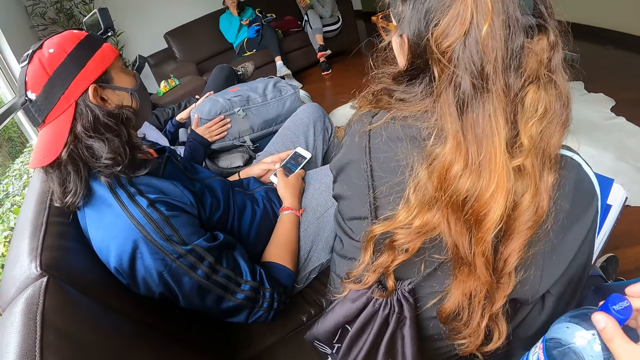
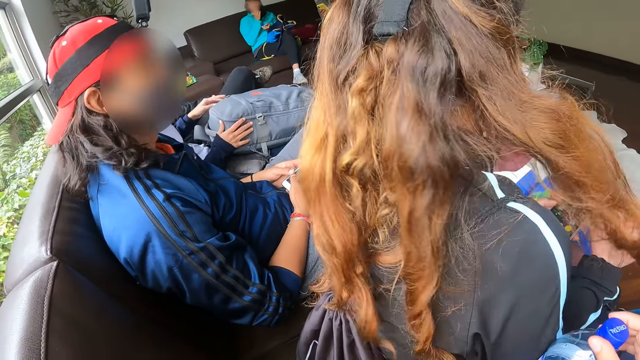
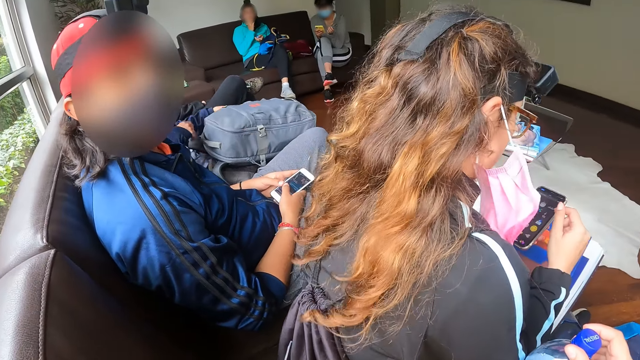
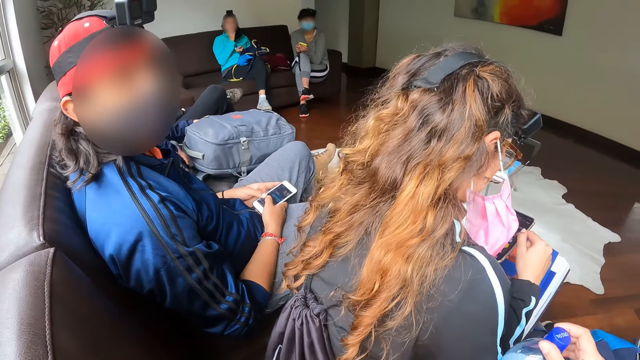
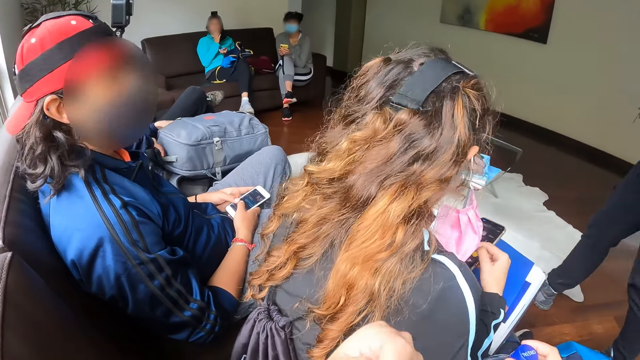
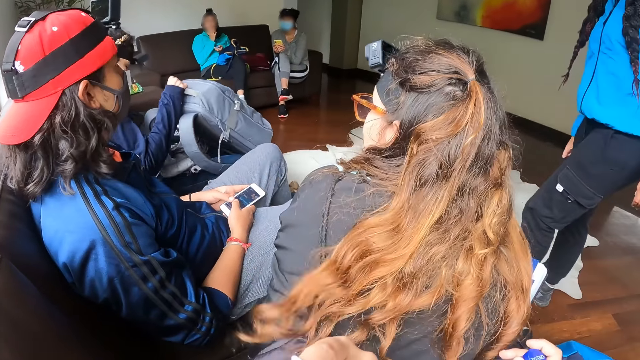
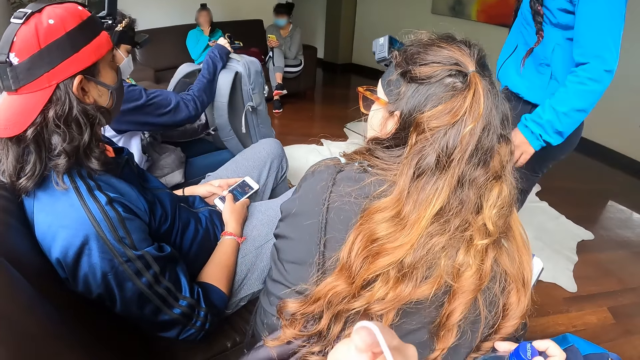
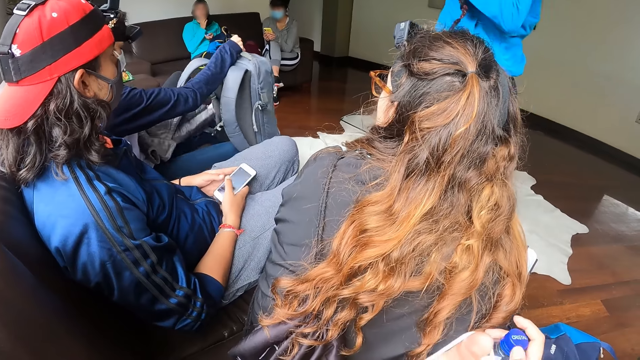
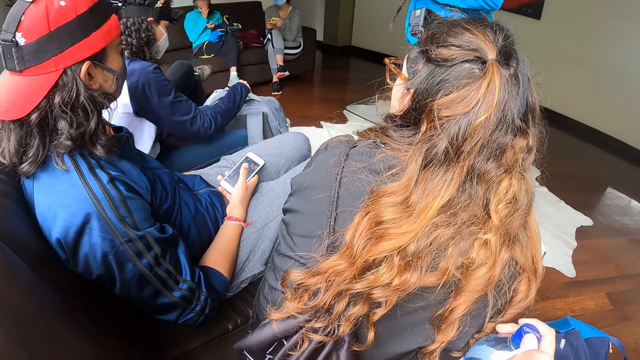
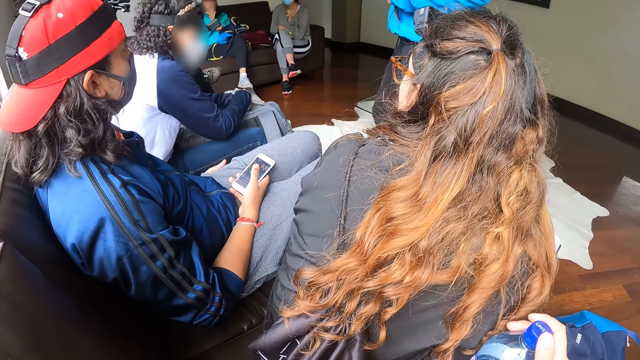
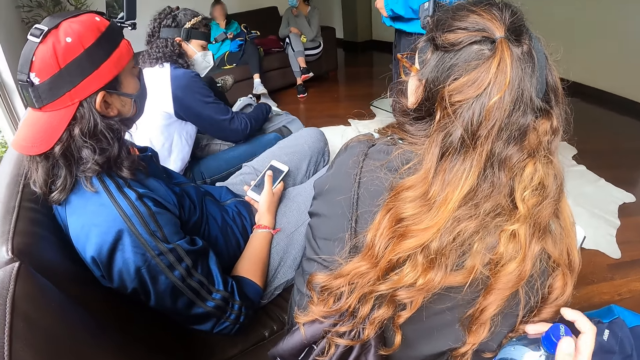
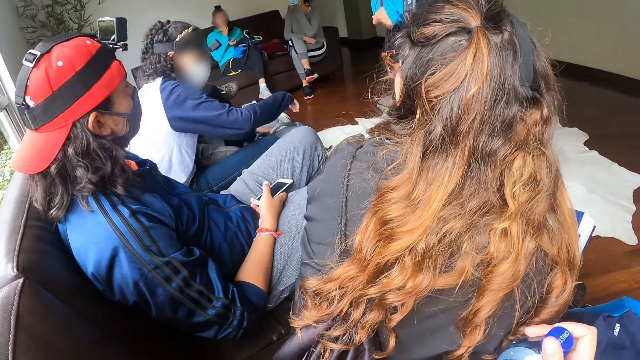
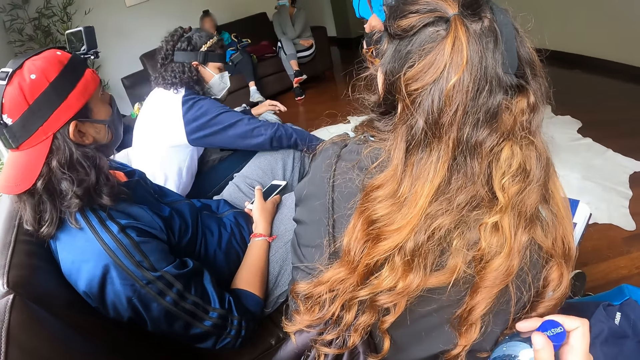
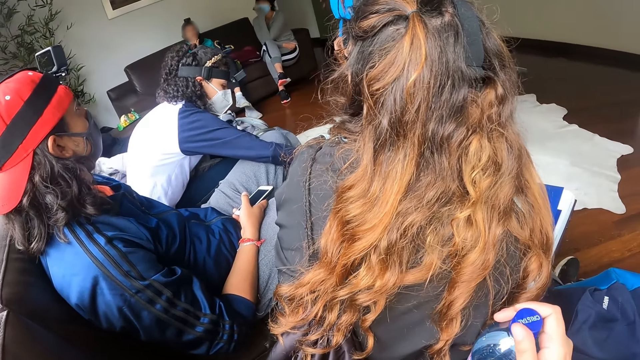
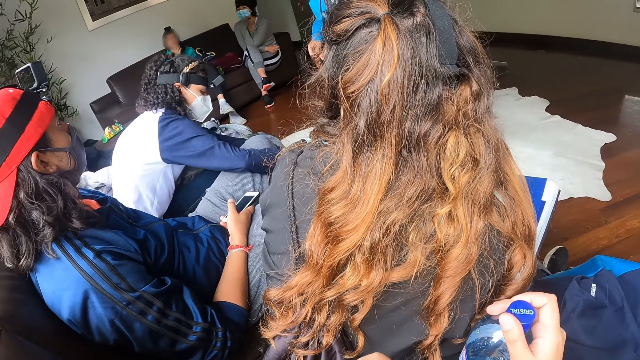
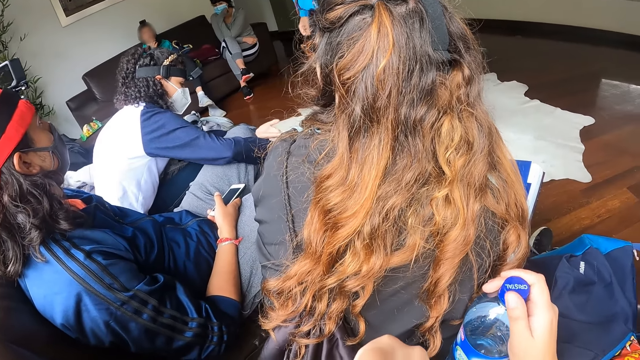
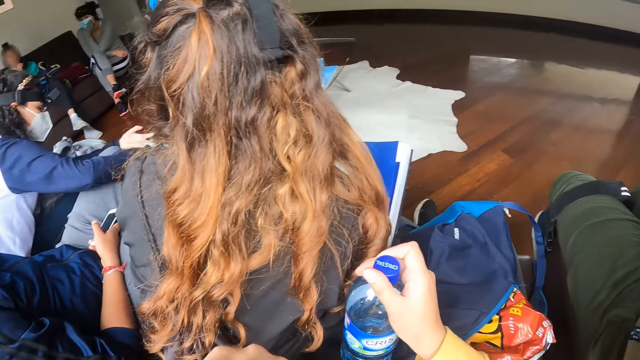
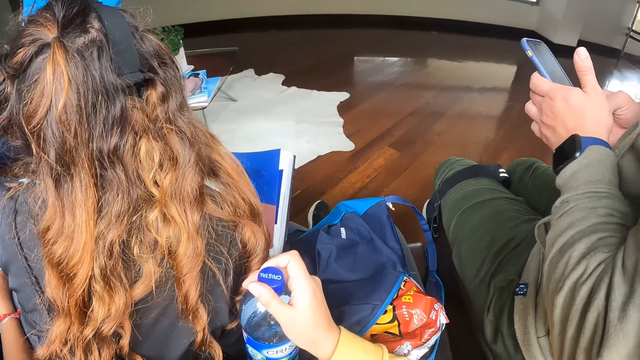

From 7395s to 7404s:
A woman turns back. A man looks at the camera. Another man picks a bag from his thigh with his right hand. The other man places the bag on the floor with his right hand. The camera wearer closes the water bottle.

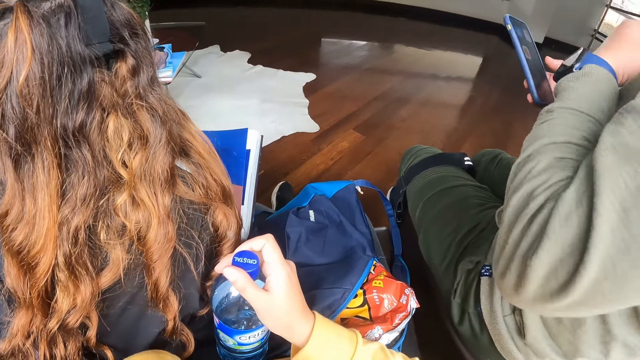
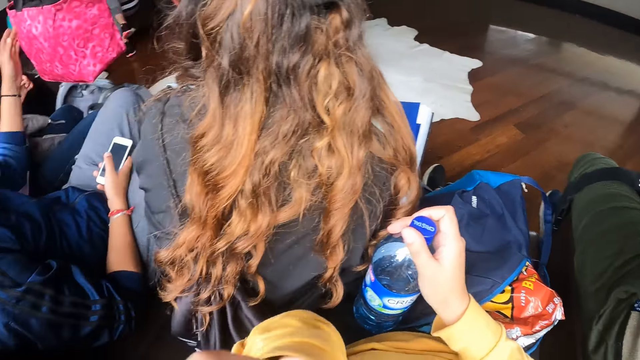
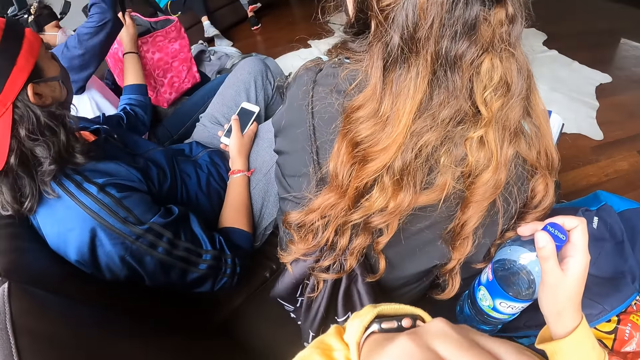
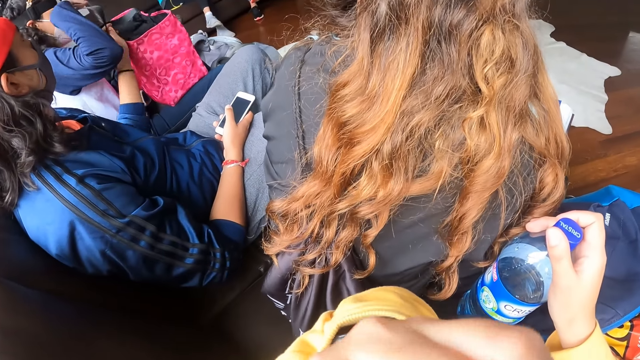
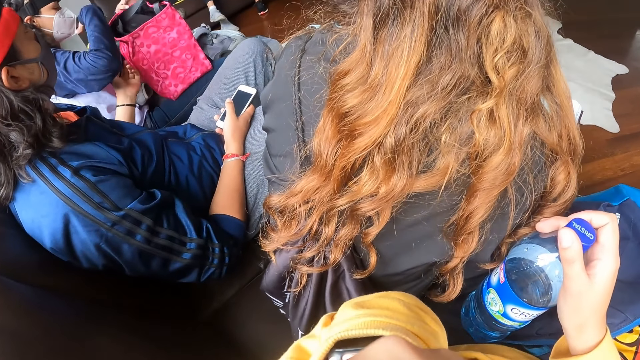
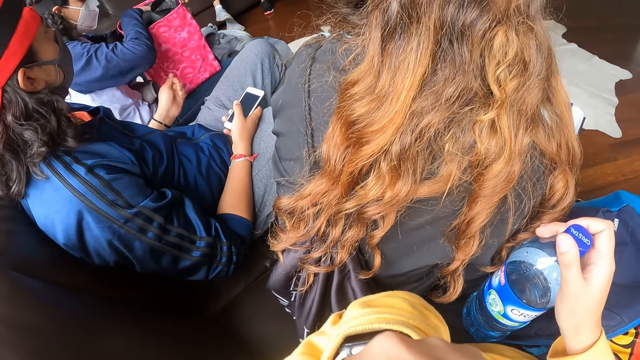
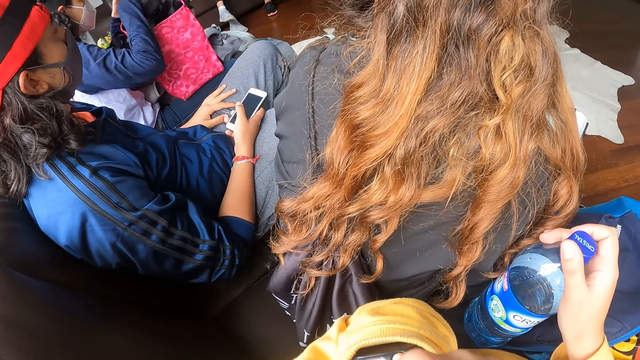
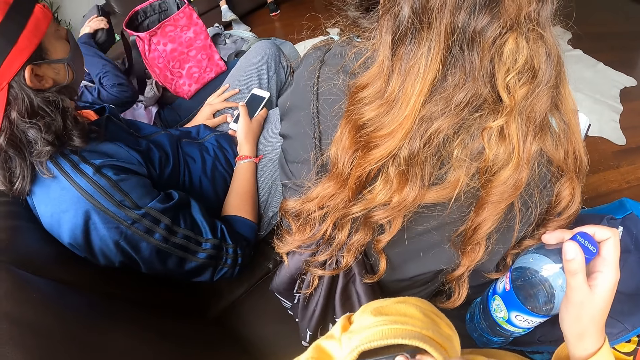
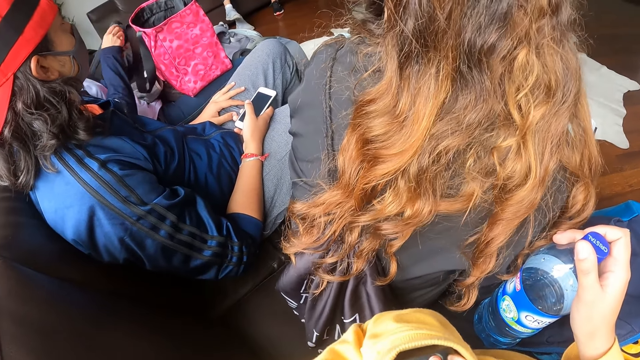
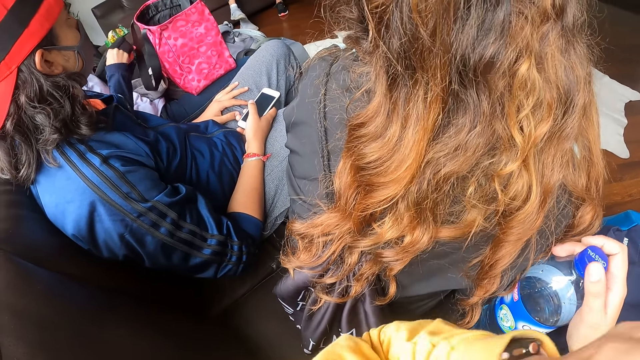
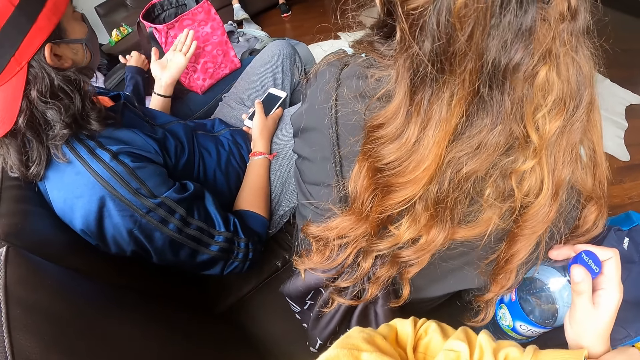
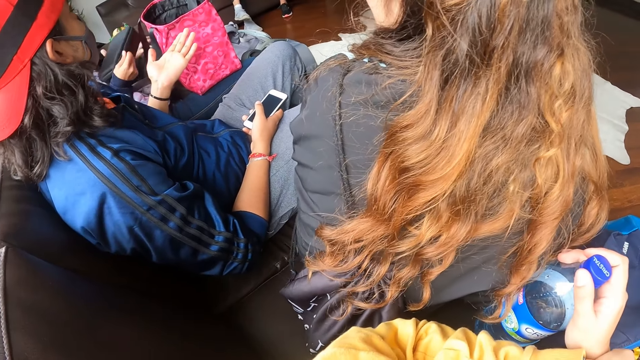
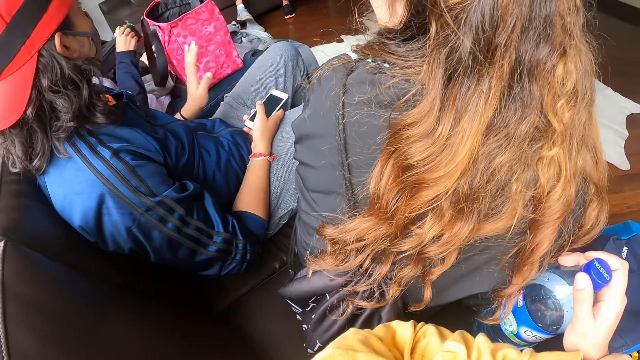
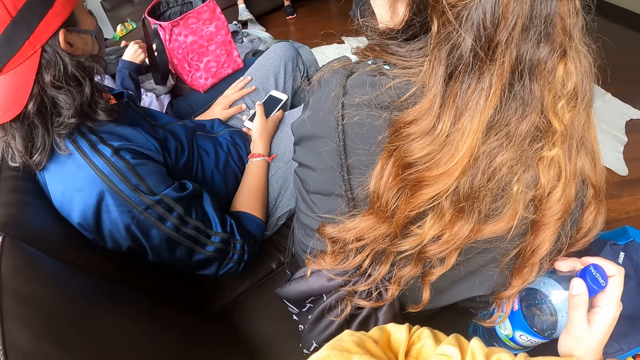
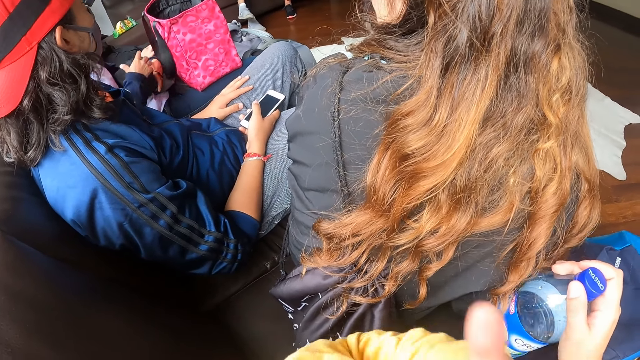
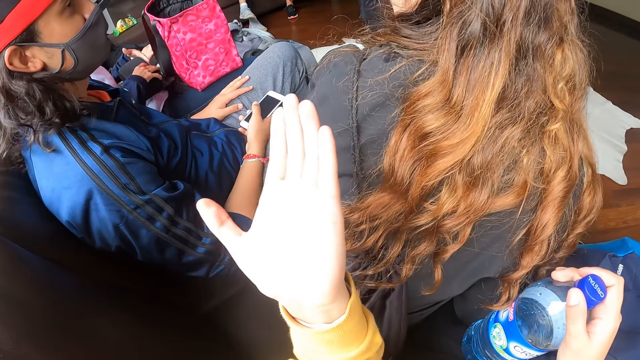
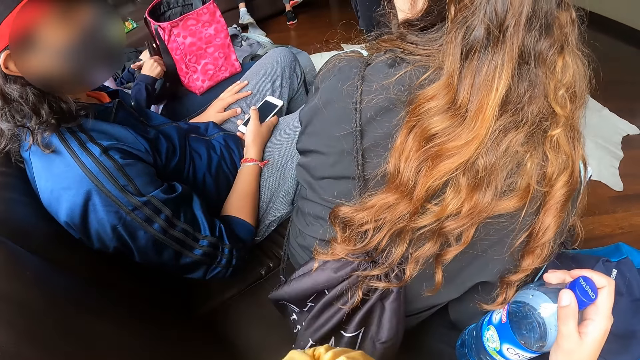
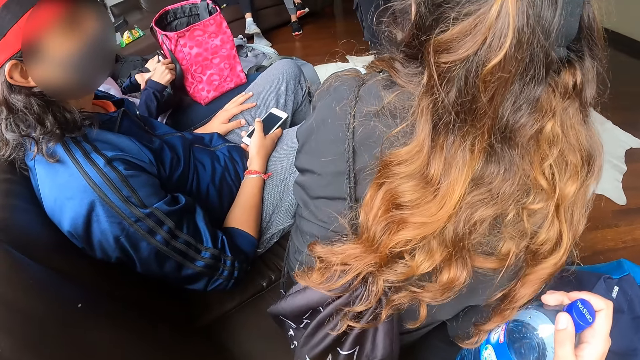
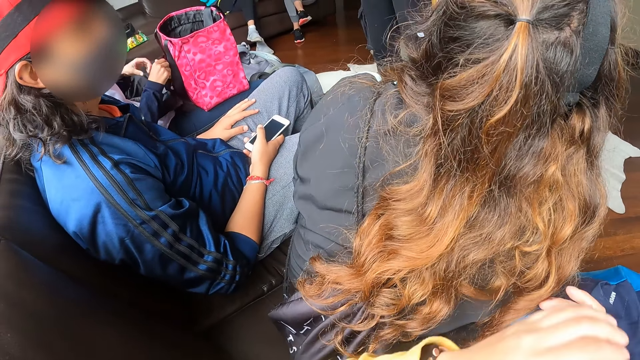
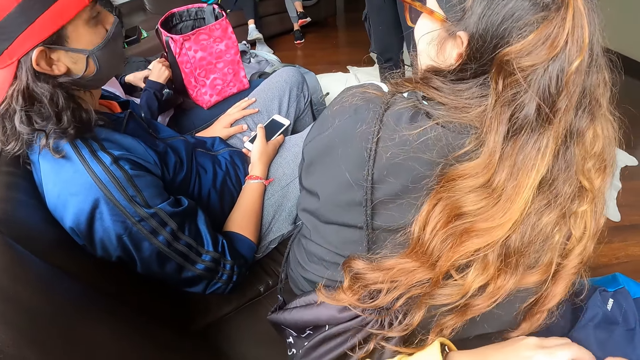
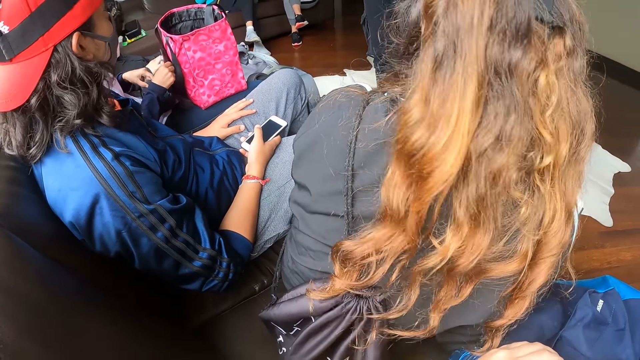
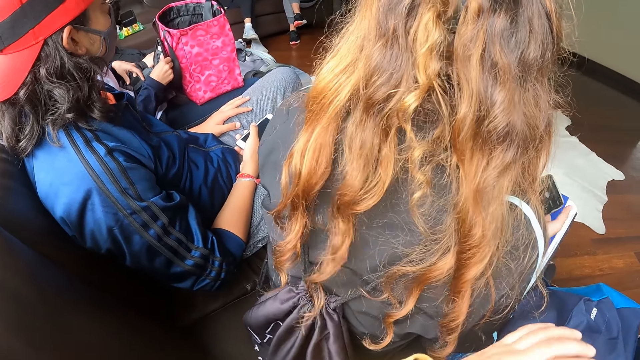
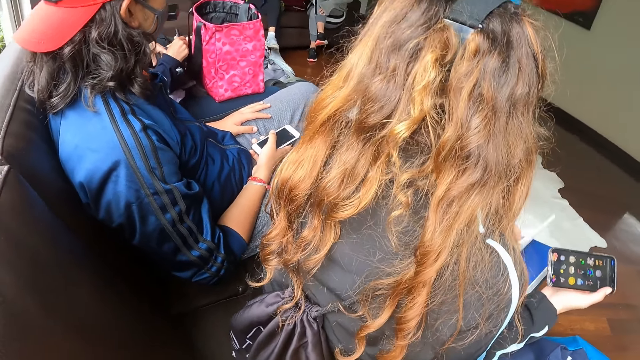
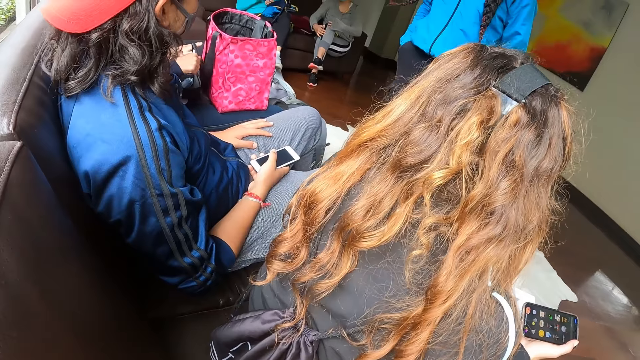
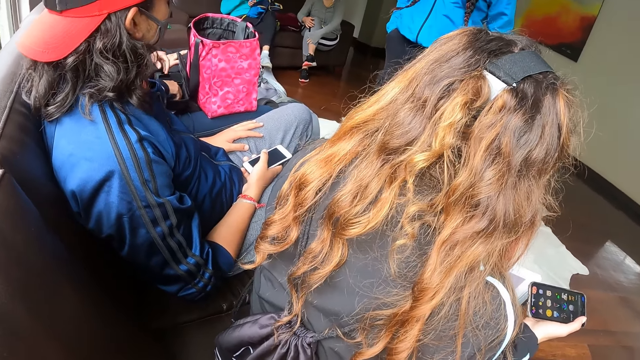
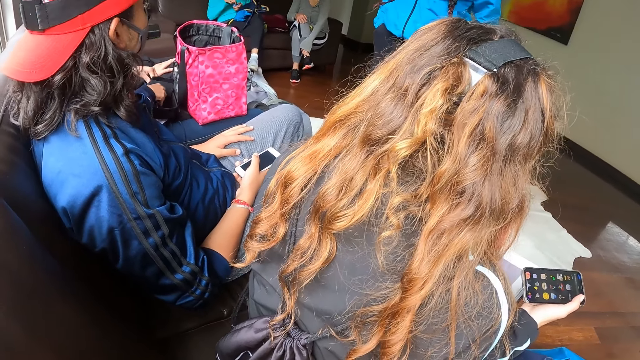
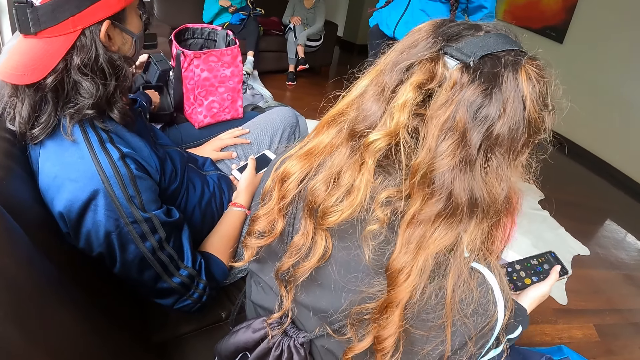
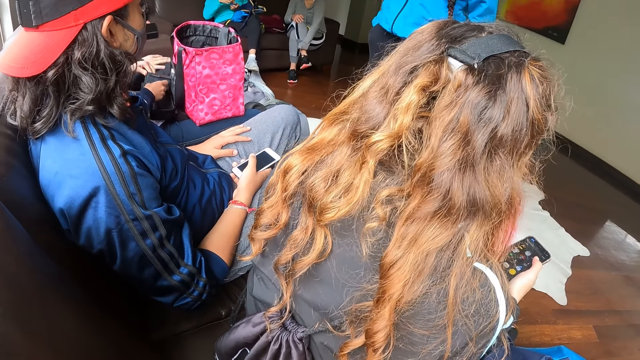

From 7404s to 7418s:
A man holds a bag with his right hand. Another man touches a bag with his left hand. The camera wearer touches her face with her left hand. The first man places the bag on his thigh with his right hand and picks a pouch from the bag with his right hand. The first man passes the pouch from his right hand to his left hand, unzips the pouch in his left hand with his right hand, places the pouch on his thigh with his left hand, and opens the pouch with his right hand. The camera wearer stretches her hand and moves her hand. A woman holds the phone with her right hand. The woman moves her phone. The first man picks a box from the pouch with his left hand and passes the box from his left hand to his right hand.
